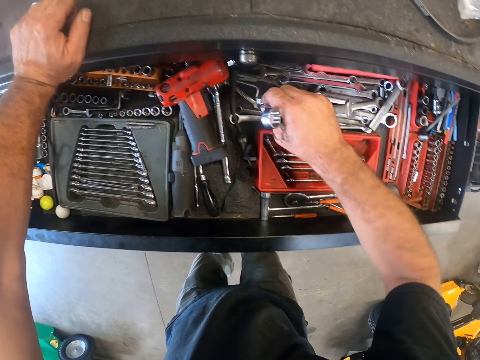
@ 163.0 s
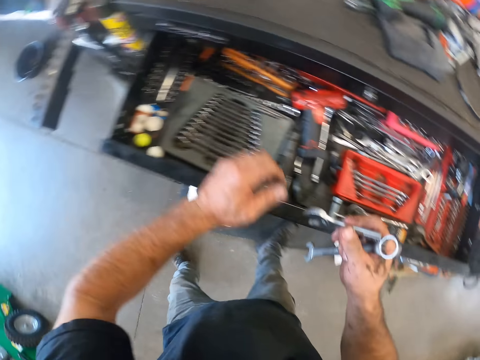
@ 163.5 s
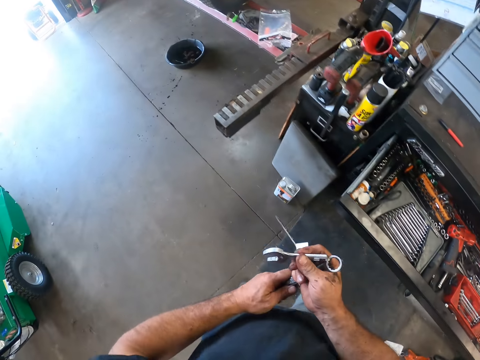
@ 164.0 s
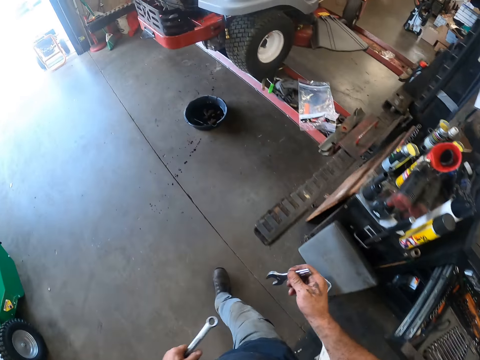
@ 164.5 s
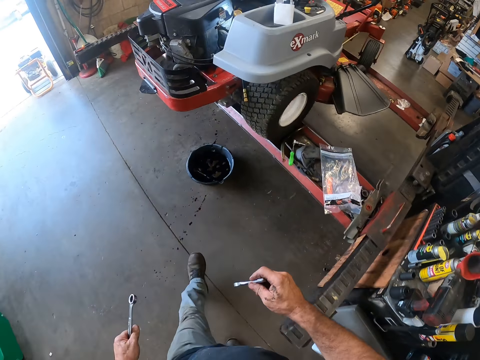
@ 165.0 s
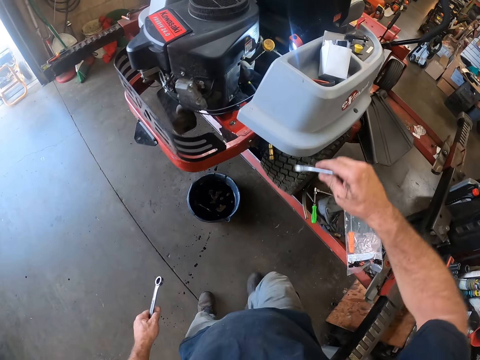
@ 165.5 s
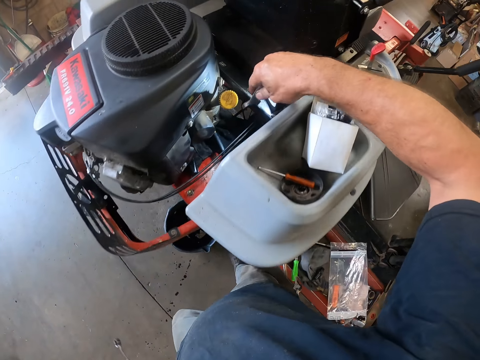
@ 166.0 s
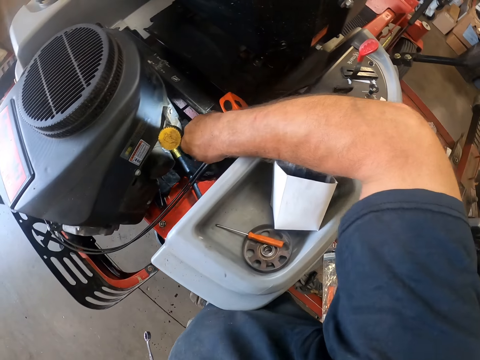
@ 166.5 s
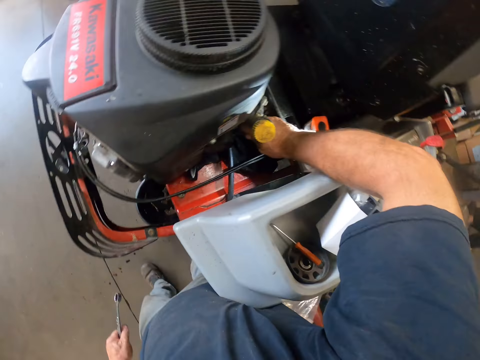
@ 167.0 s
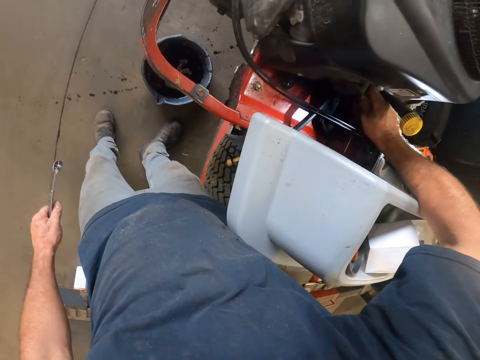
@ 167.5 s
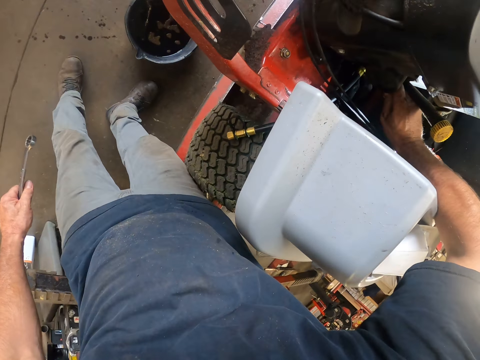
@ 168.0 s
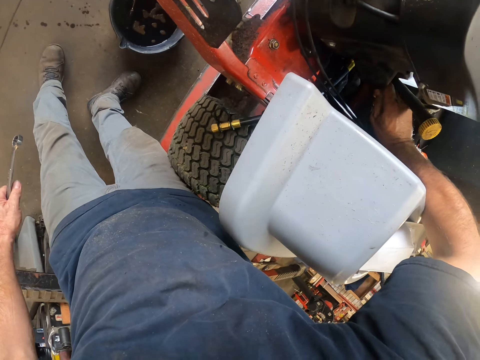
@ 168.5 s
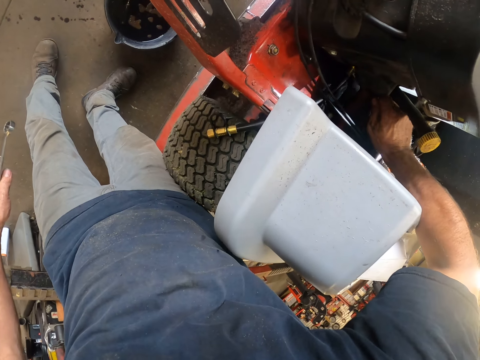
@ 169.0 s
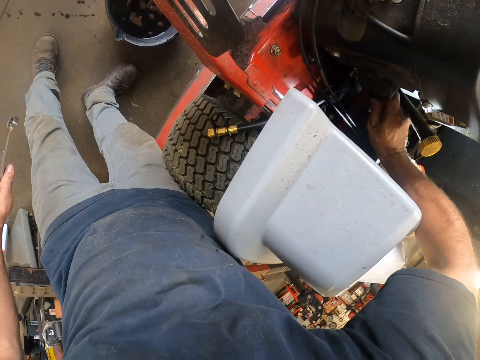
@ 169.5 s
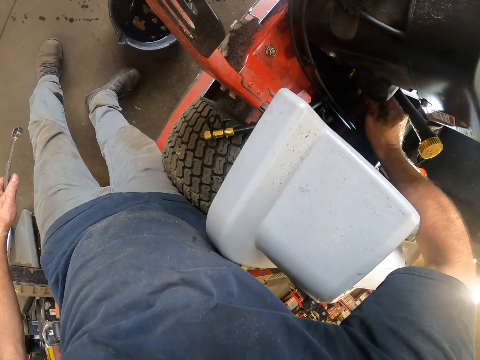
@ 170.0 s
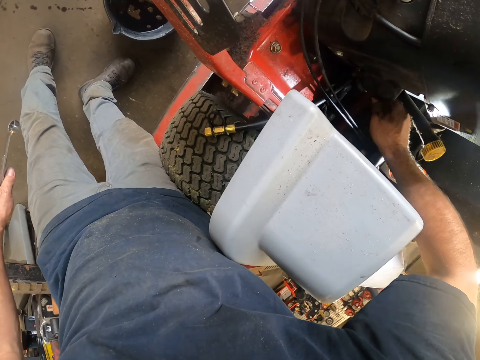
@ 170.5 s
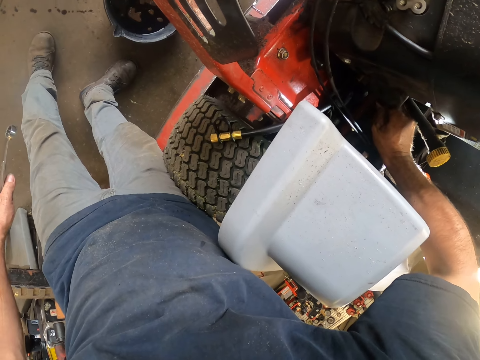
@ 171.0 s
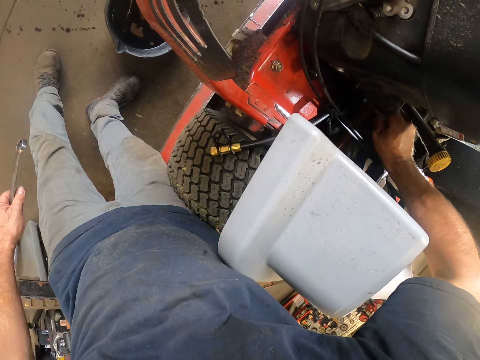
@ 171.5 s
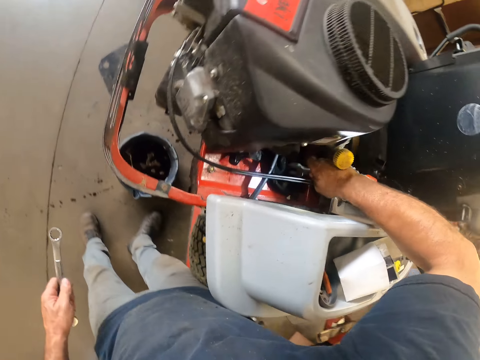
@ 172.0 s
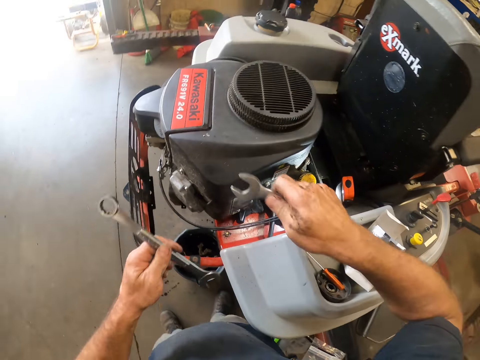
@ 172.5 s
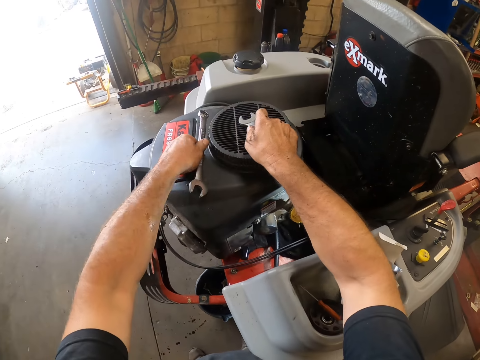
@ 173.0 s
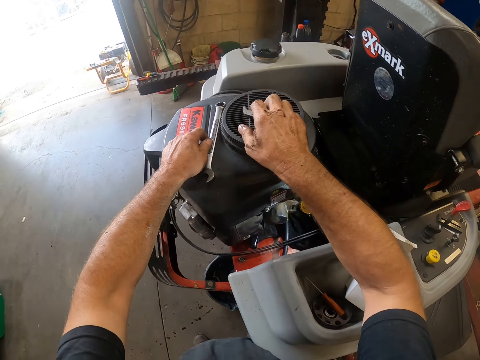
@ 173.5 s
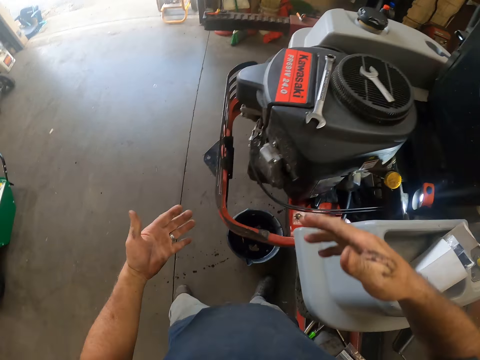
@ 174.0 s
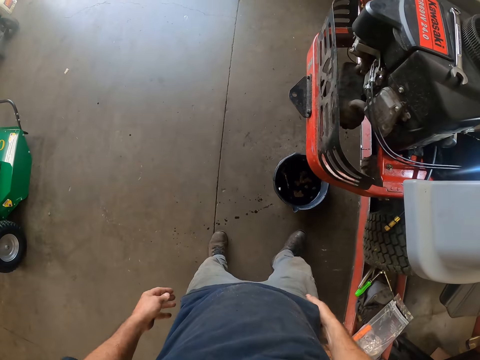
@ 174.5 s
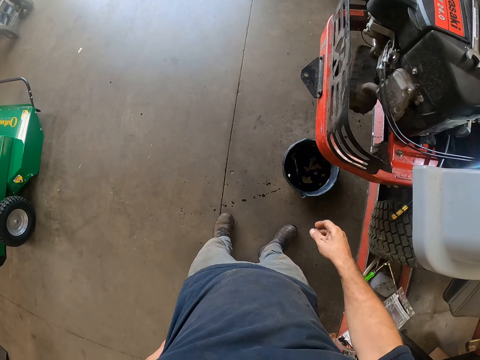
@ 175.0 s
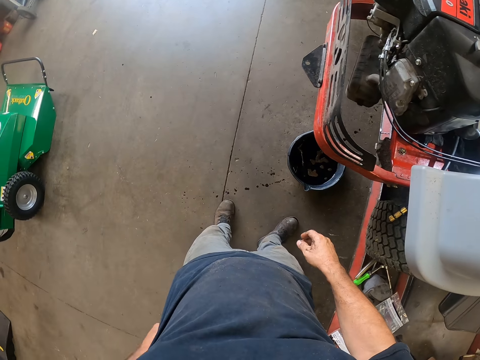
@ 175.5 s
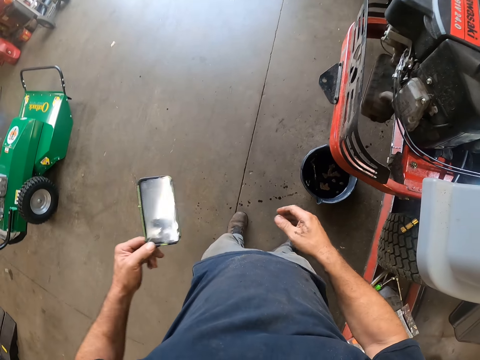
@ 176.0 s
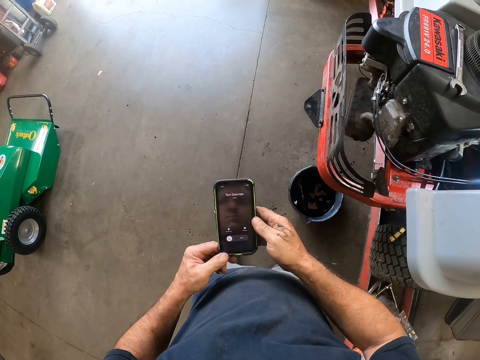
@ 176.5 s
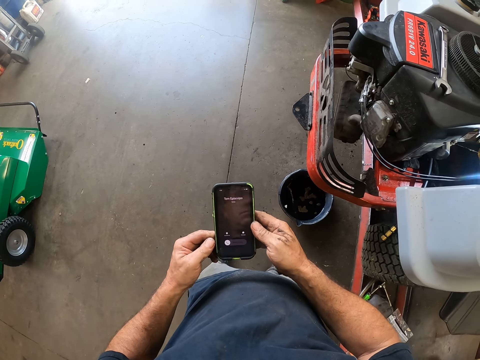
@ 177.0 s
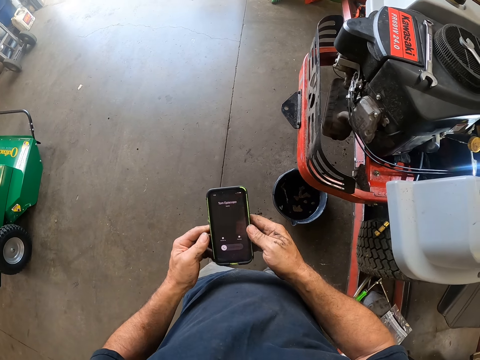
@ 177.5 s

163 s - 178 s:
The camera wearer passes the spanner to his left hand. He walks in the workshop. He tightens the hose with the other spanner. He turns a bolt on the engine. He drops the spanner on the lawn mower and drops the other spanner on the lawn mower. He cleans his hands on his clothes. He picks up a phone from his trouser back pocket with his left hand. He holds the phone with both hands.

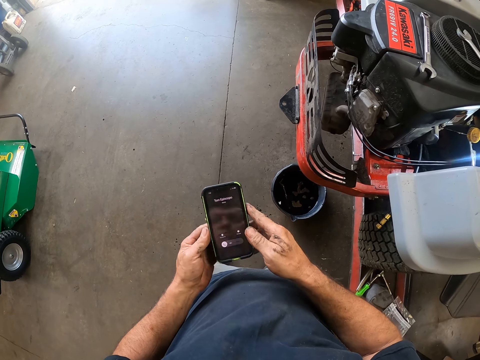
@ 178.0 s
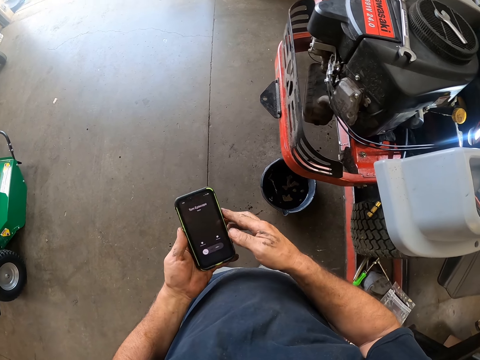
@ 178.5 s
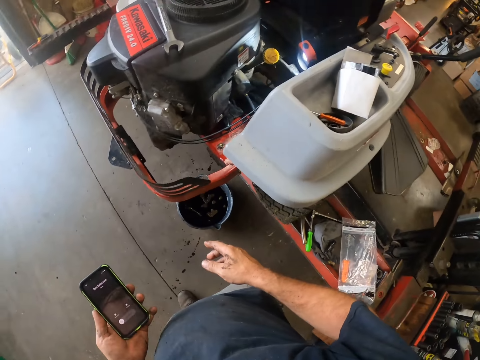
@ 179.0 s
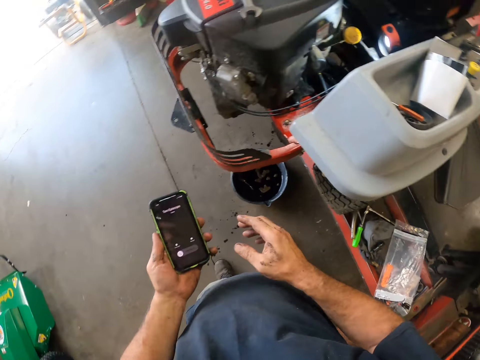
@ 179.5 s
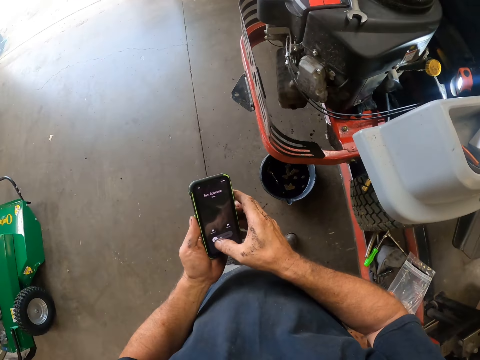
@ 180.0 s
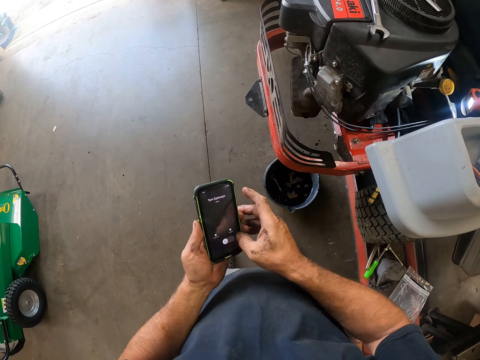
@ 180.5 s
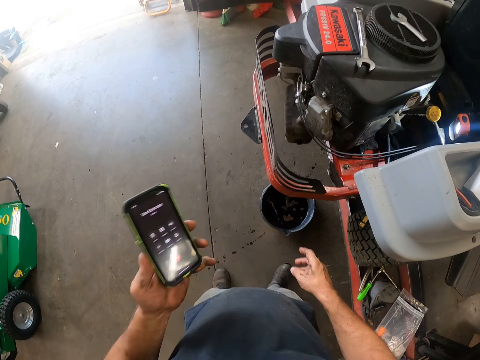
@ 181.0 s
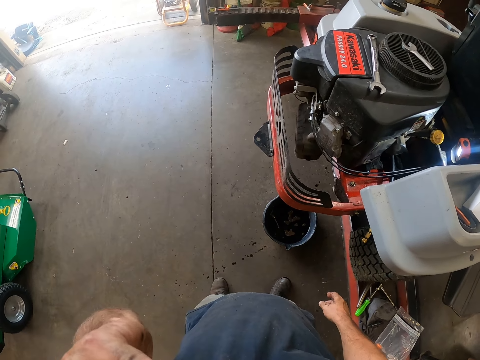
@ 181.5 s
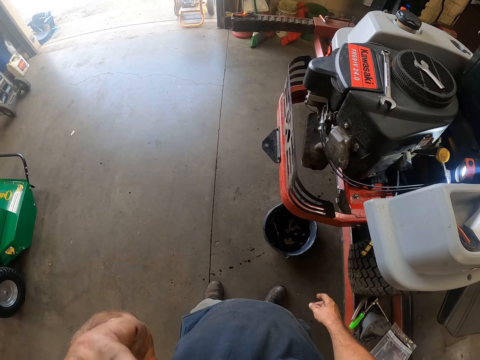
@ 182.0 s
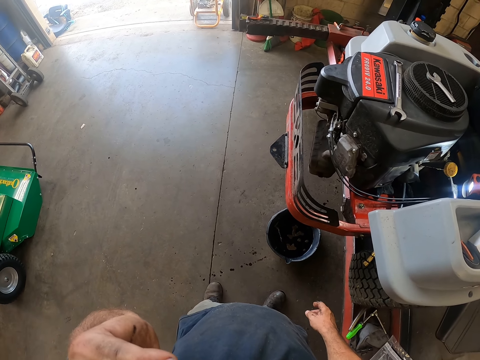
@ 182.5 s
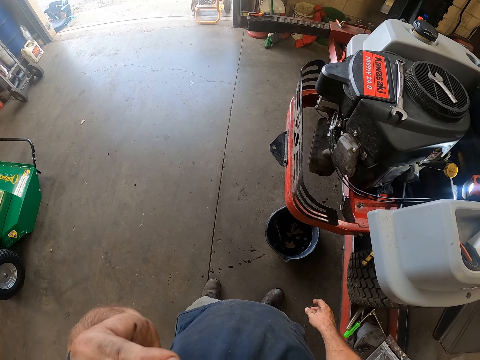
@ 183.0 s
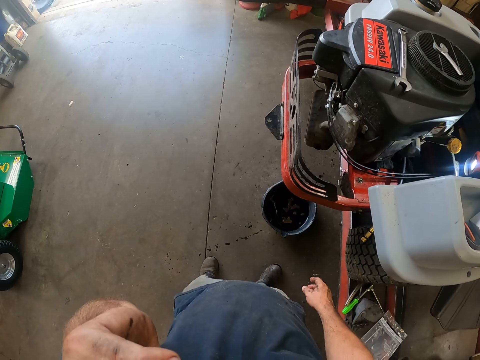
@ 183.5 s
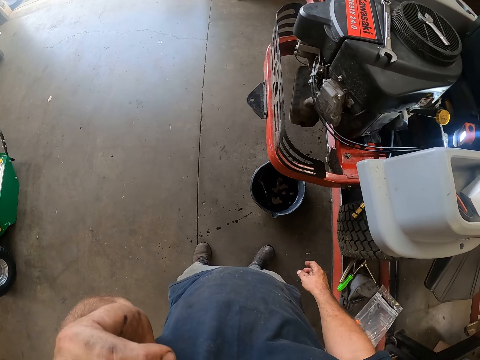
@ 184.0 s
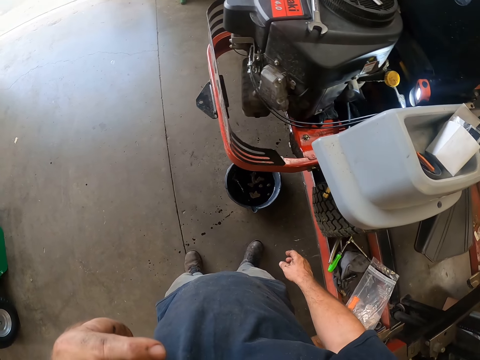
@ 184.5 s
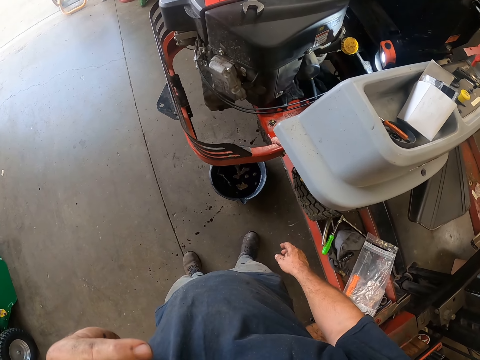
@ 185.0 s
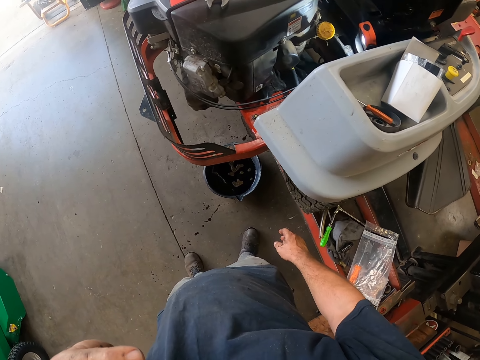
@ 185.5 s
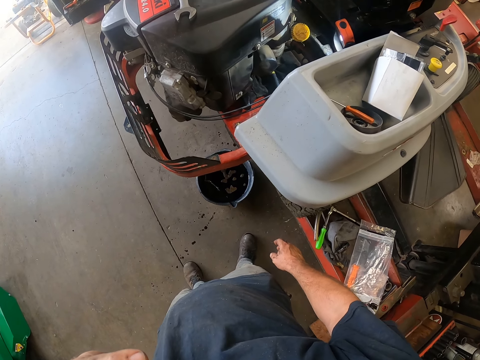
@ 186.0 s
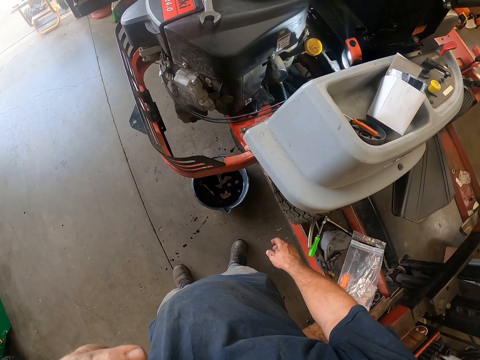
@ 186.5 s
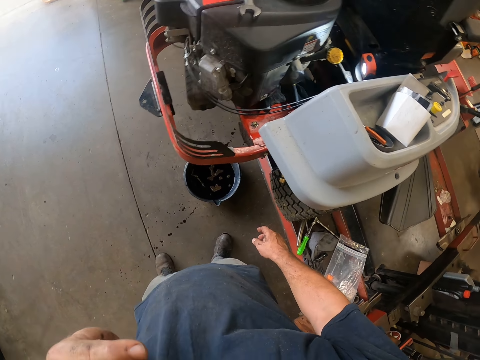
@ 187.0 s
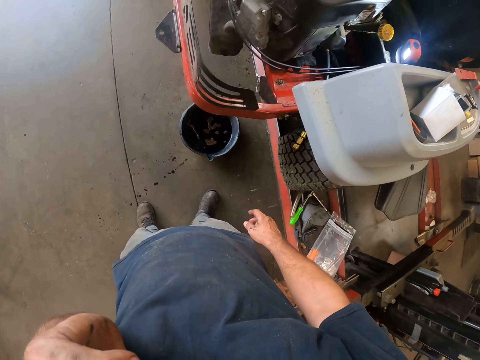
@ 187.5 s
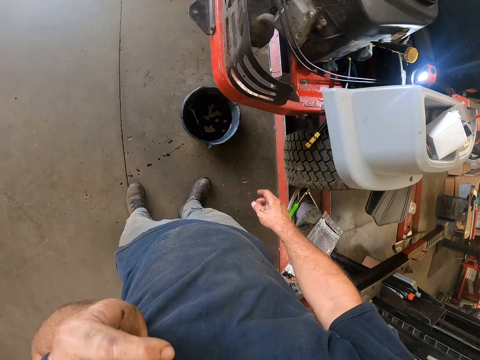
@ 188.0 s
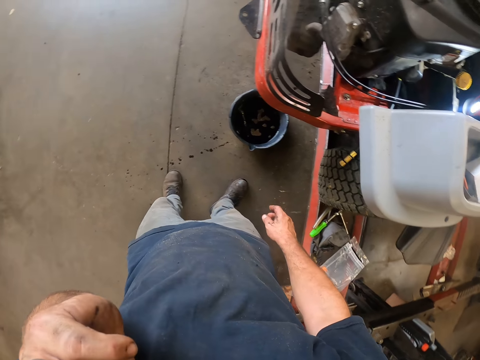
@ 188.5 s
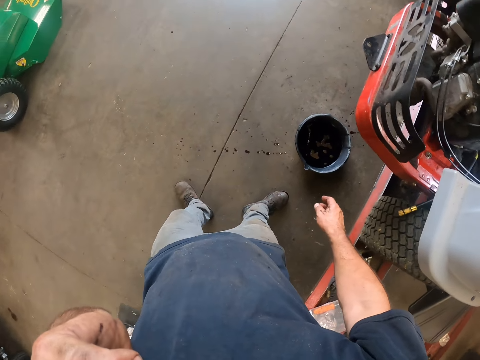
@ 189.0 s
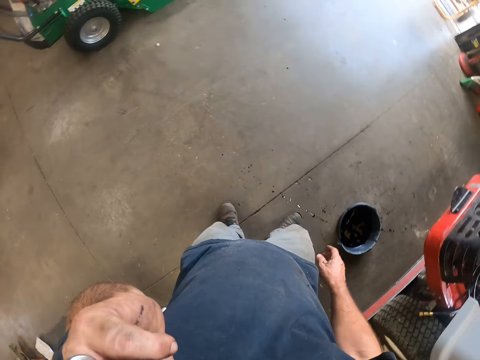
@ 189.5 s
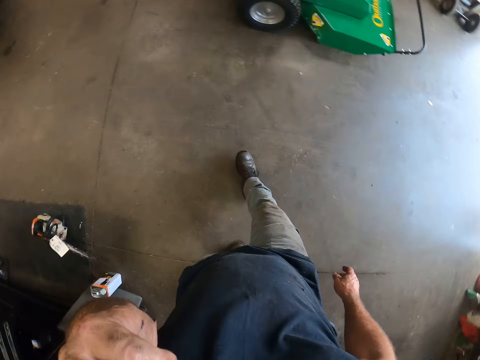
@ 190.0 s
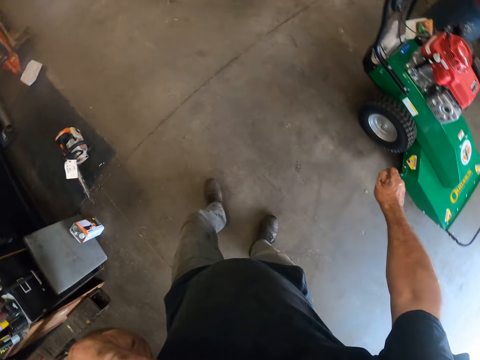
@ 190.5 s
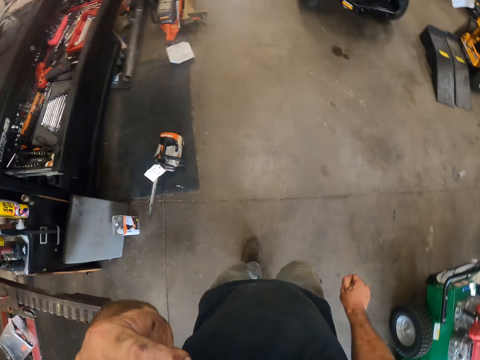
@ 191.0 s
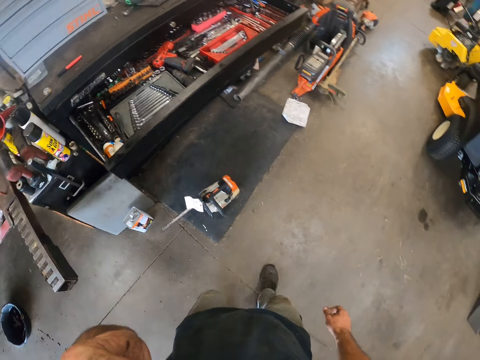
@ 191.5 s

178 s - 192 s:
The camera wearer holds the phone with his left hand. He looks at the phone. He operates the phone with his right hand. He holds the phone to his left ear. He receives a call. He walks in the workshop.
